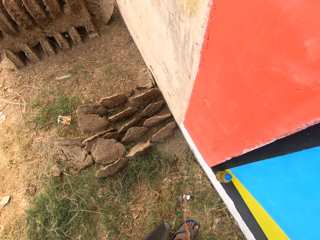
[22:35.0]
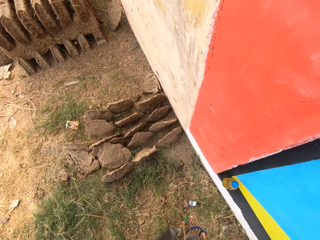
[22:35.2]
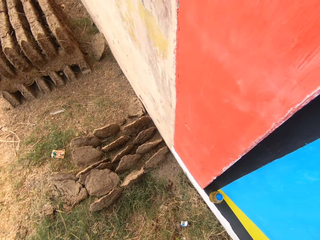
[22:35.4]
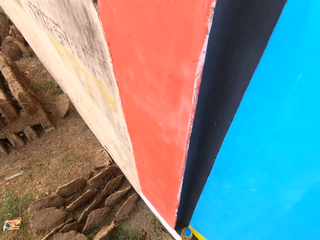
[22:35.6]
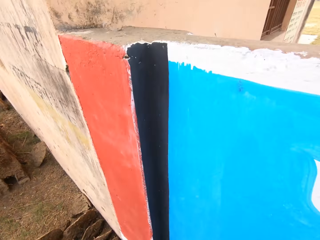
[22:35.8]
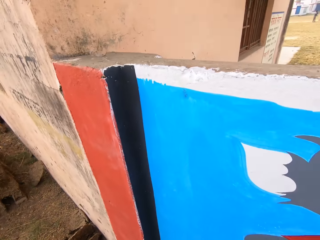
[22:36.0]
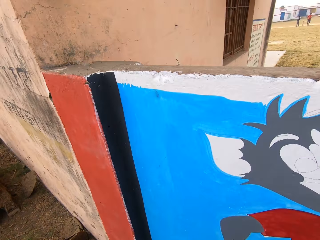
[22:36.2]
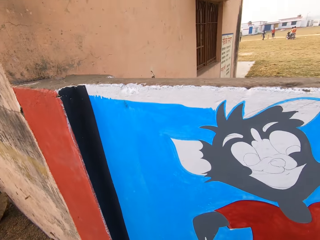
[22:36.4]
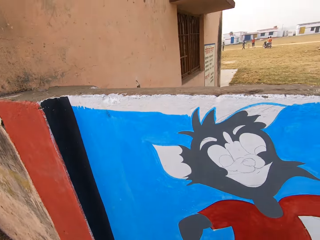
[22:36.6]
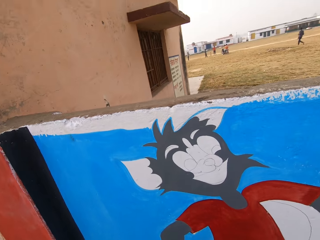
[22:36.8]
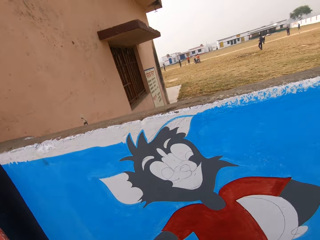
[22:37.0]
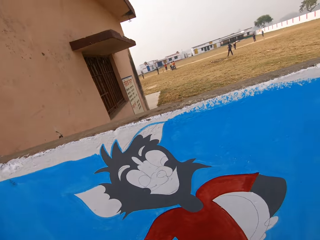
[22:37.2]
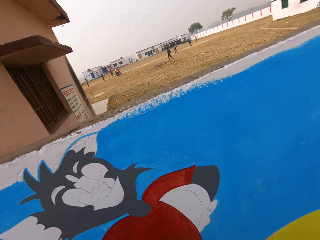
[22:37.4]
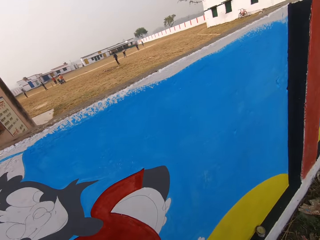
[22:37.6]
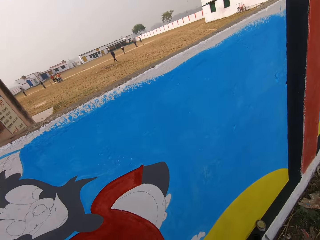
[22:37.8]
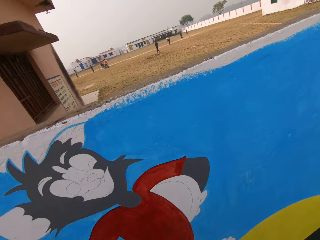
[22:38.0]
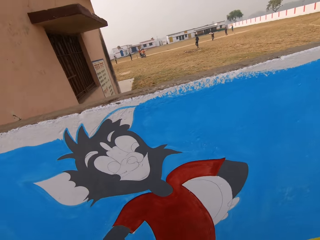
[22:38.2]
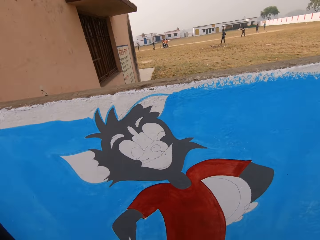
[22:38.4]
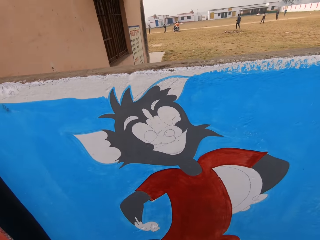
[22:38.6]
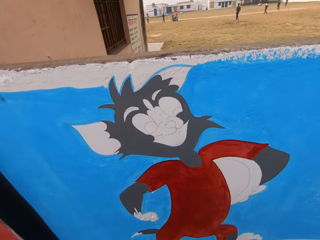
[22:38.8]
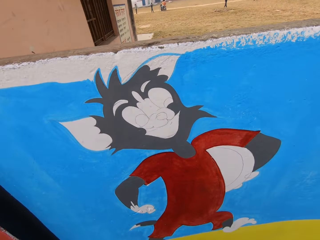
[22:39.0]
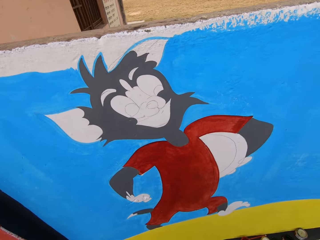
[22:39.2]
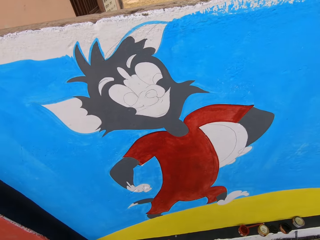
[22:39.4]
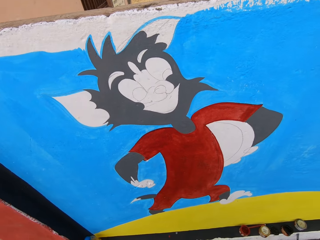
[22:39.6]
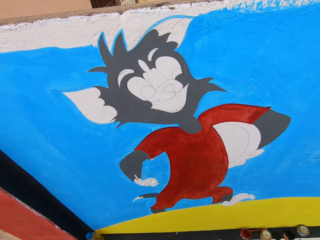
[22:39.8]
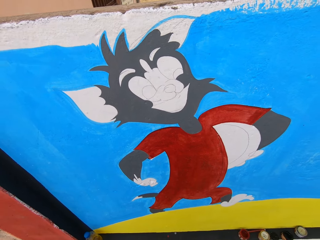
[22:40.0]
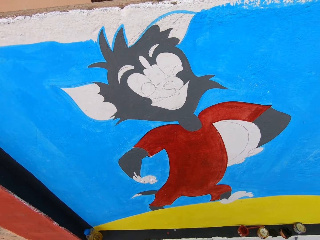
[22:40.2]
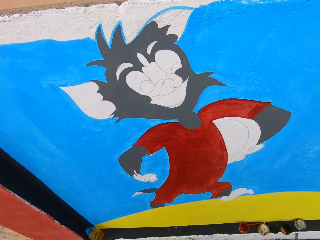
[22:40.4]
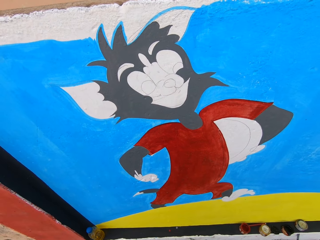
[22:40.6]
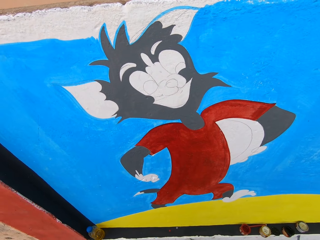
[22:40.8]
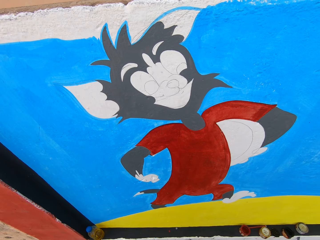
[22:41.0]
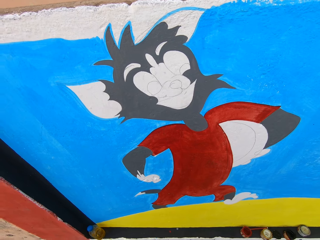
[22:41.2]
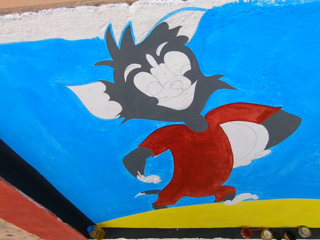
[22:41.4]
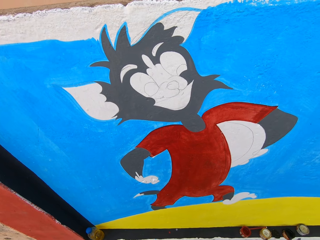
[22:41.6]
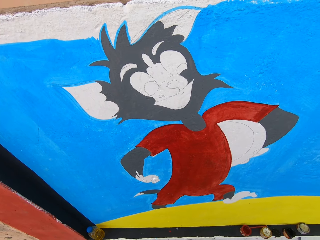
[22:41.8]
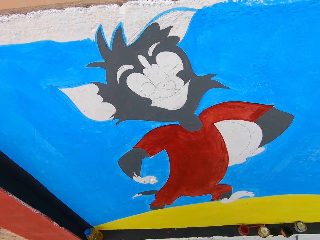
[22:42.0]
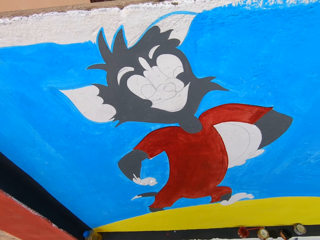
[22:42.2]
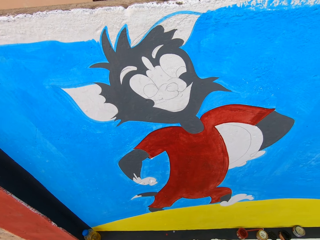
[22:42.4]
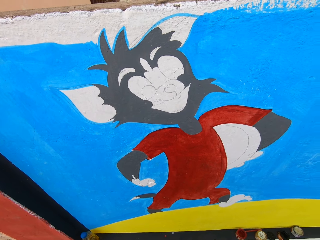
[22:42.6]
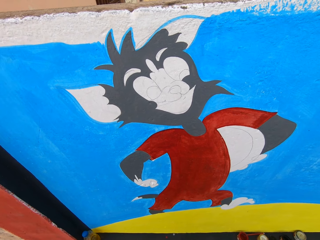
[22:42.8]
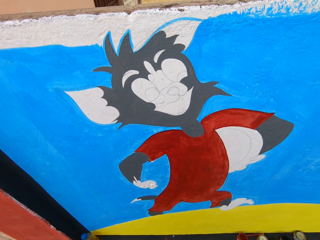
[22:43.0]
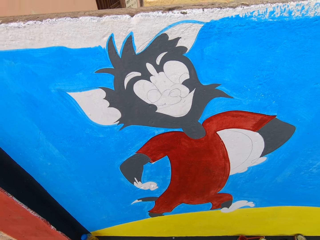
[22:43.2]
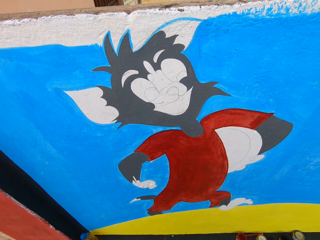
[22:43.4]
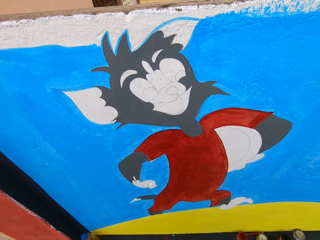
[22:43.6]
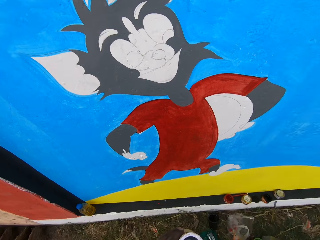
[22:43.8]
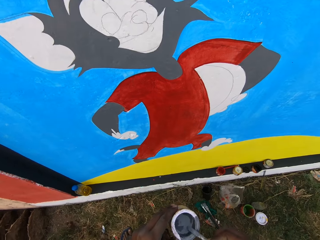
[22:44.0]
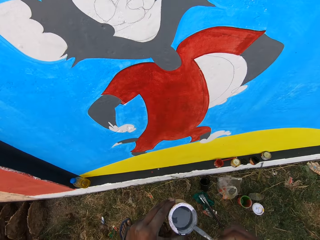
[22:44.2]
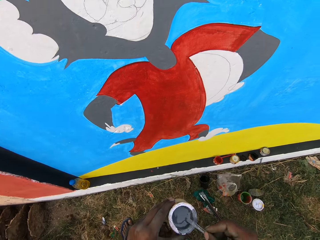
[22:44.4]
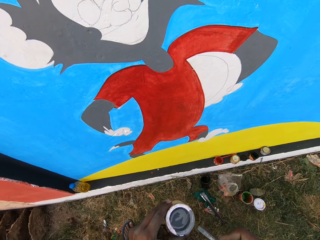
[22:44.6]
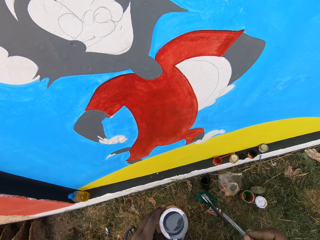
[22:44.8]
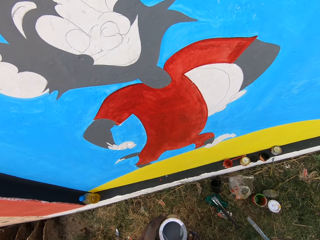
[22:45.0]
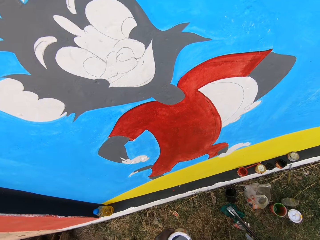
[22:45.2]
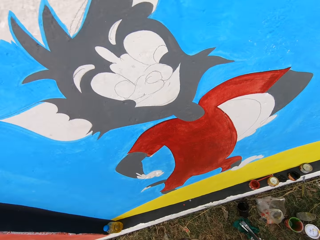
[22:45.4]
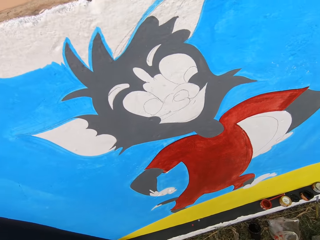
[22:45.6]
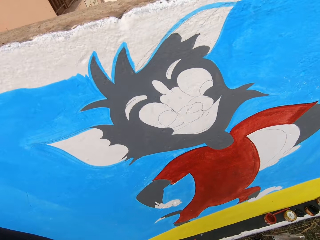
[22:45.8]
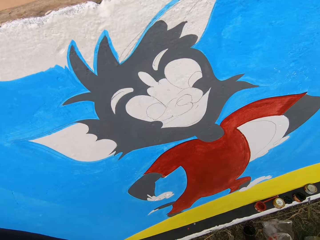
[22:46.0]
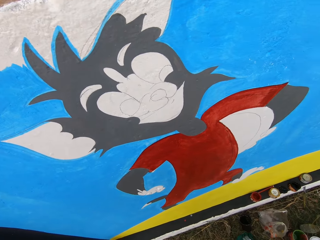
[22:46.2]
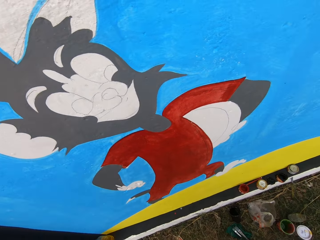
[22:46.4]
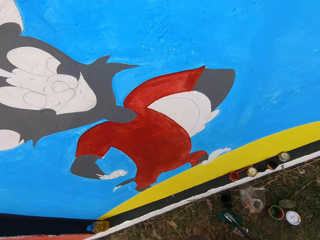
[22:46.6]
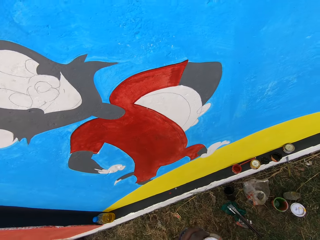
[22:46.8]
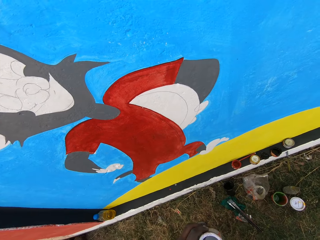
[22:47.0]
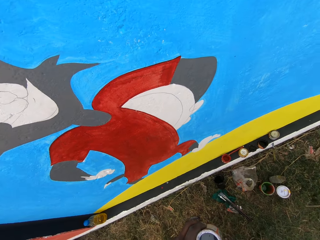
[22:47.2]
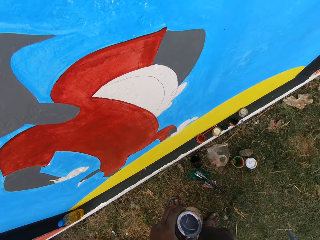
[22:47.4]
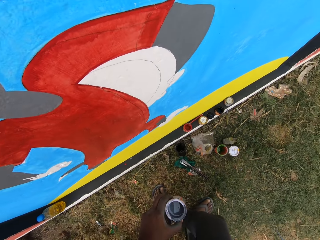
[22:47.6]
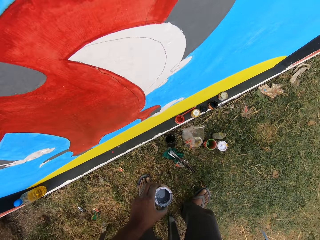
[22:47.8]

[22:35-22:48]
The camera wearer turns to his left. He spits on the ground. He stirs the paint. He looks at the painting on the wall. He dips the paint brush into the can of paint on his left hand.

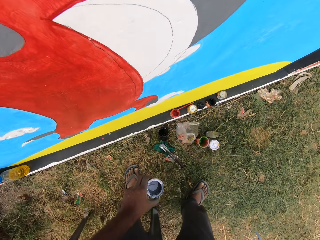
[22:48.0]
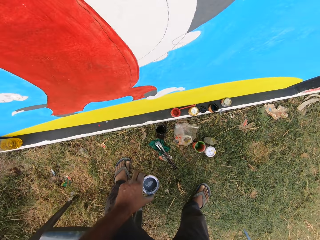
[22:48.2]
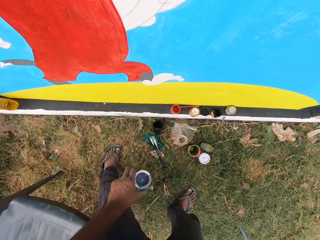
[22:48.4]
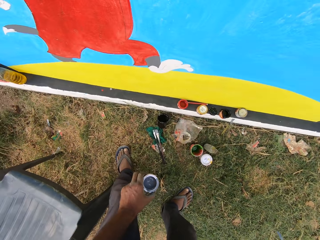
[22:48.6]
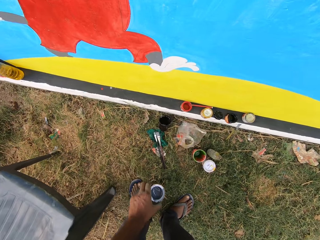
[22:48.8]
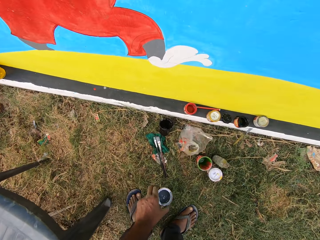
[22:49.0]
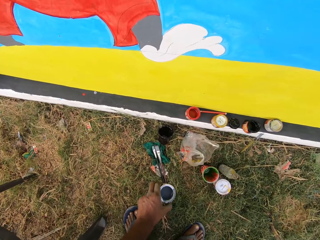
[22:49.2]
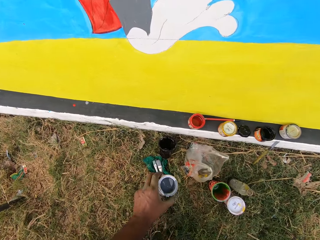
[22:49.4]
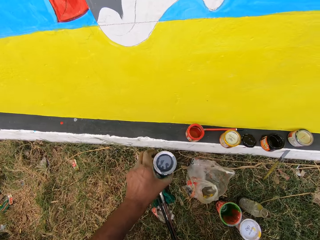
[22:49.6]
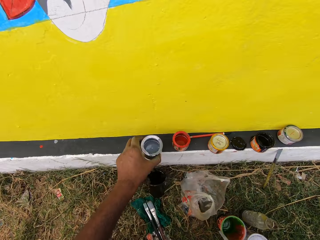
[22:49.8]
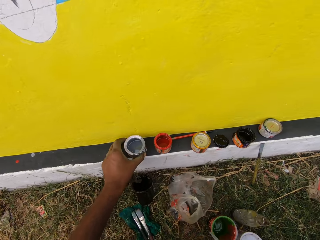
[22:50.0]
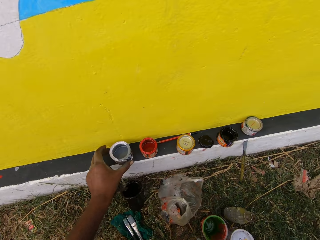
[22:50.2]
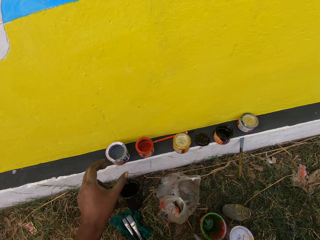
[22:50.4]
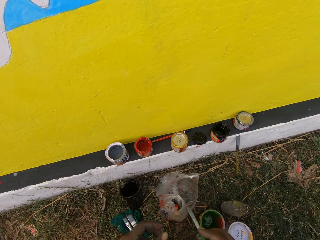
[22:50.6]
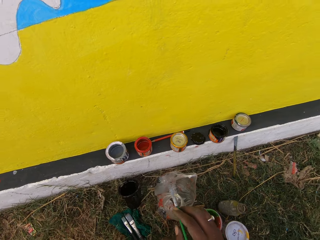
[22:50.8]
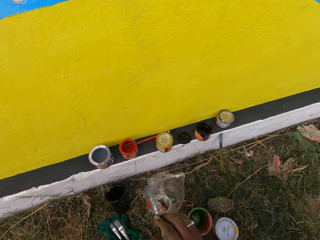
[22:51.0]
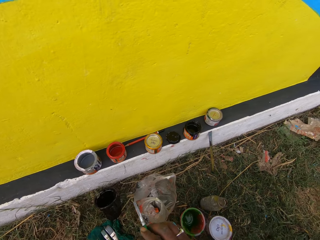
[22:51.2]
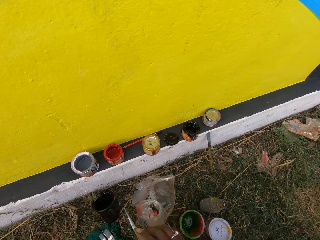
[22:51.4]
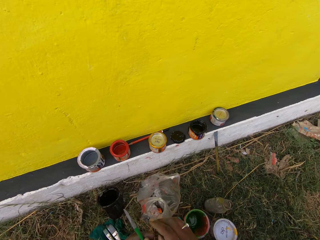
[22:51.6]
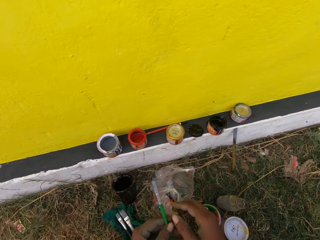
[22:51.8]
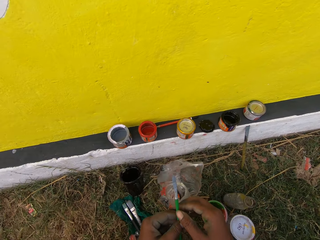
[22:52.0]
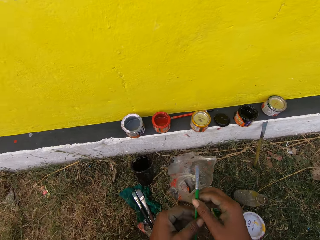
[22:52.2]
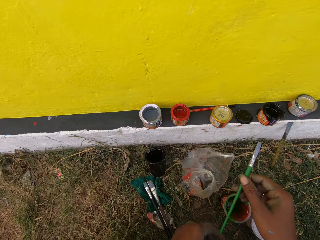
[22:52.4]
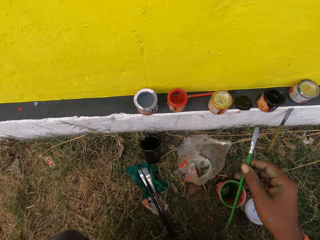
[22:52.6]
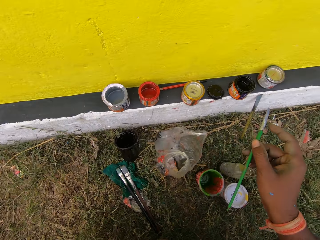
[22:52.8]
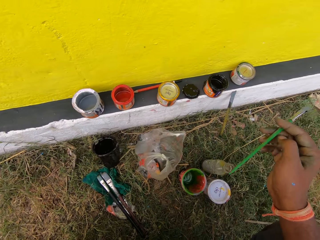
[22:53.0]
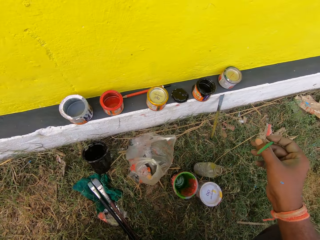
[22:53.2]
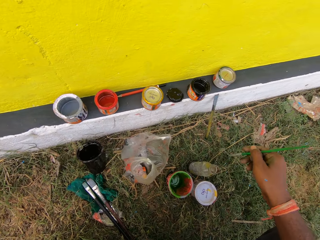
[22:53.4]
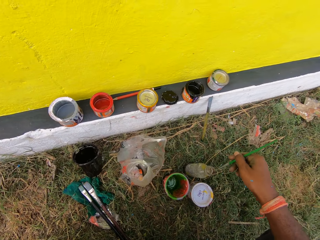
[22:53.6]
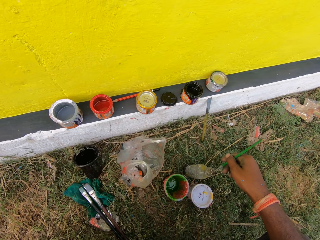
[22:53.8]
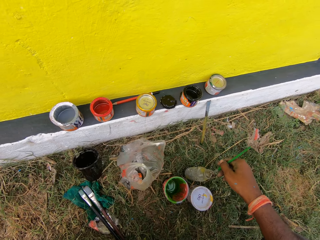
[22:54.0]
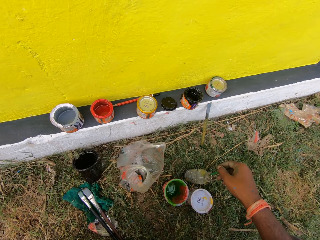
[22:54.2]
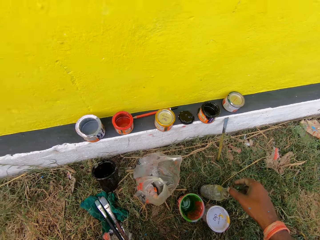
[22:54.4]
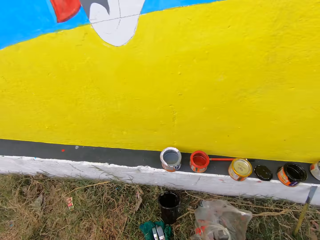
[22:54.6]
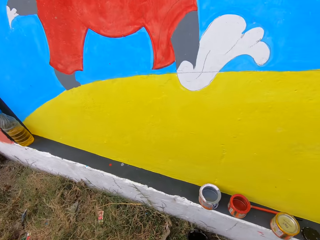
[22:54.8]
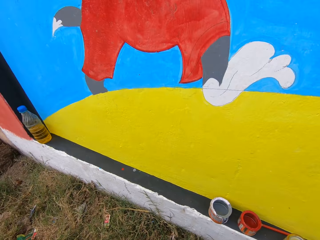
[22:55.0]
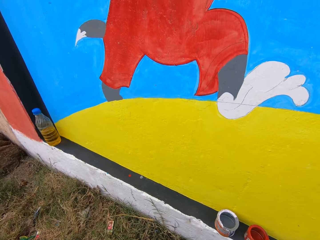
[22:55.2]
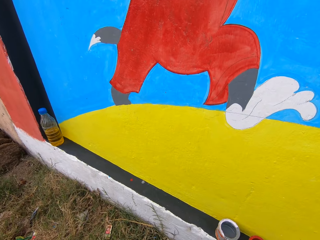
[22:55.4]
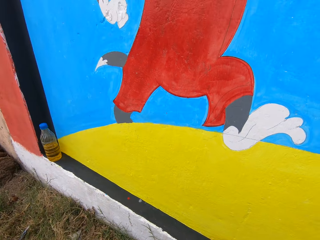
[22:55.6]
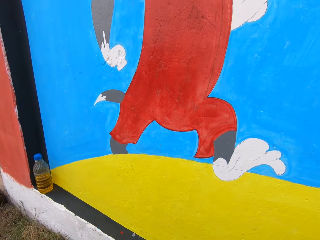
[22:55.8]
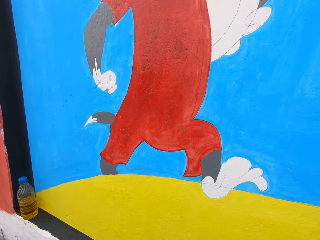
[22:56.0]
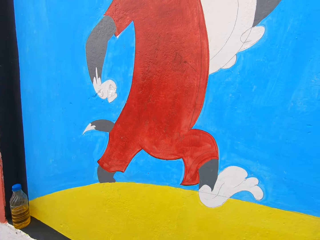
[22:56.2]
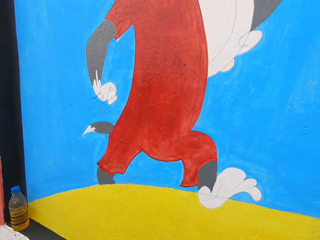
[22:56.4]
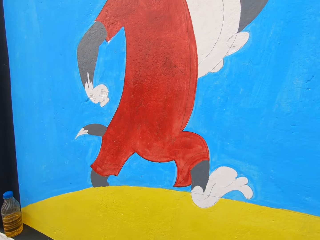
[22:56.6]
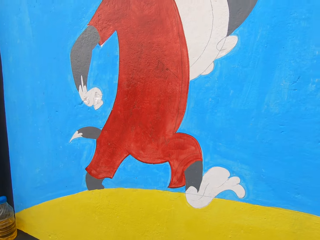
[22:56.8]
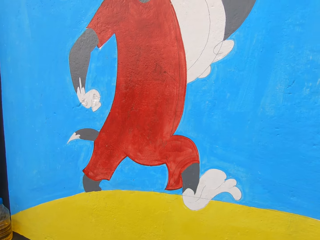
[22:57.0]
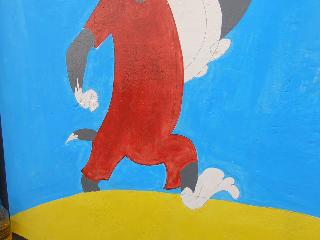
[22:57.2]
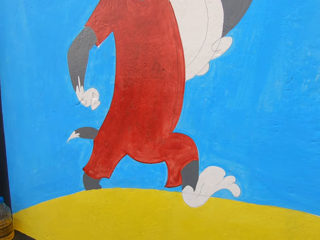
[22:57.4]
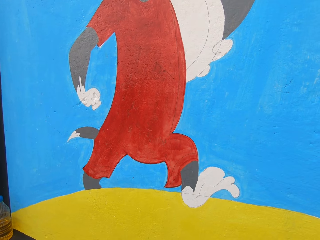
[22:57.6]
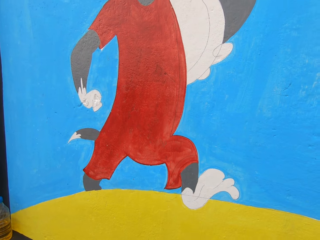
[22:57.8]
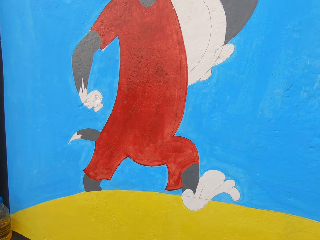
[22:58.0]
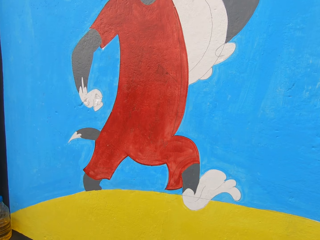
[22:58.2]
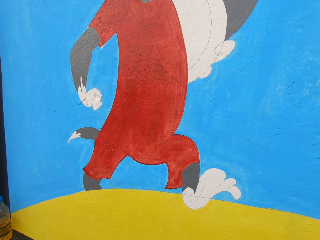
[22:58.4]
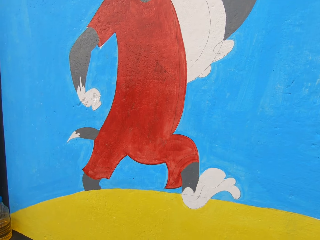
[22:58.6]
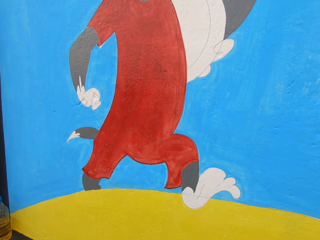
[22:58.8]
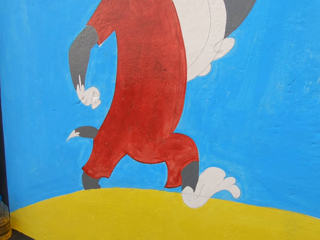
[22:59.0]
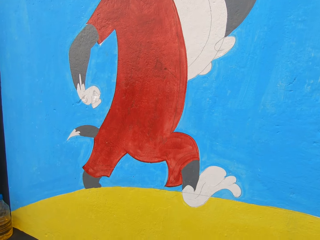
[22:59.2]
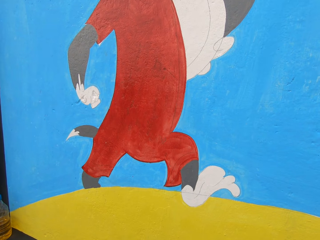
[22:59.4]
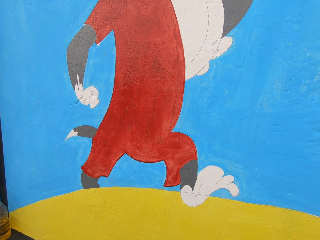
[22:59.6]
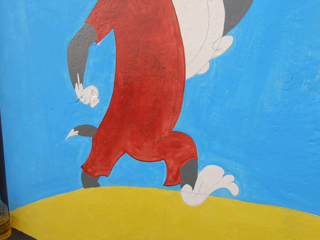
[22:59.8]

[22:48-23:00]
The camera wearer squats. He drops the can of paint on a slab in front of the wall with his left hand. He passes the paint brush from his left hand to his right hand. He dips the paint brush into a bottle on the ground with his right hand. He turns to his left. He looks at the painting on the wall.
